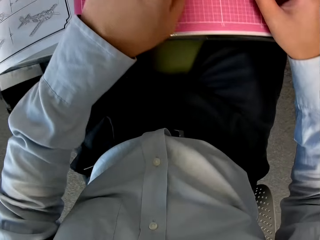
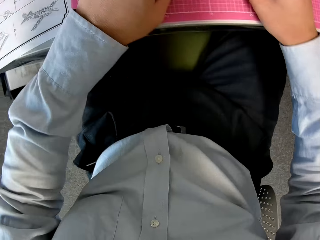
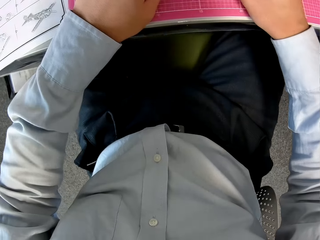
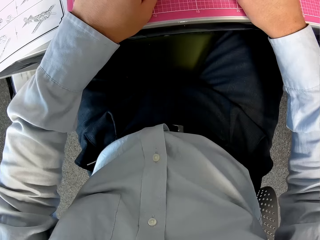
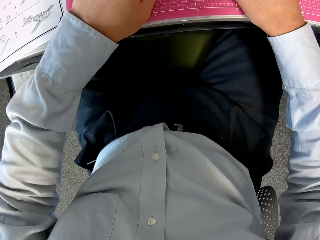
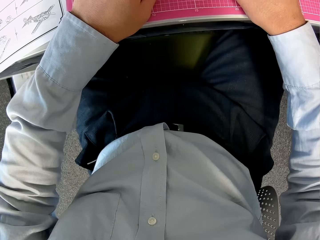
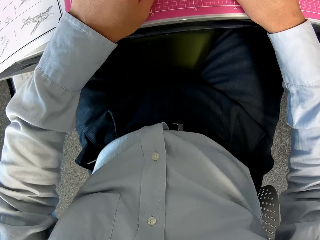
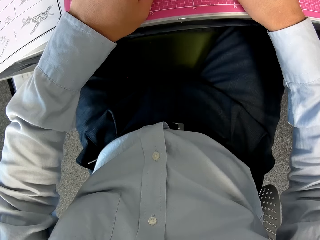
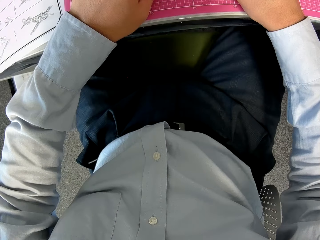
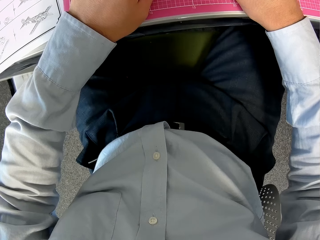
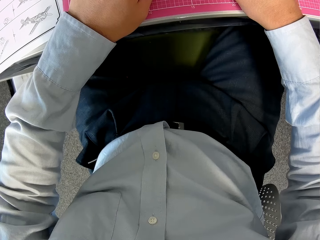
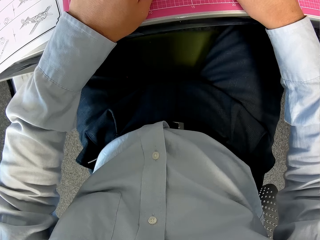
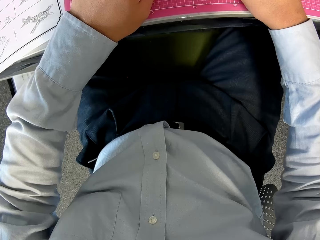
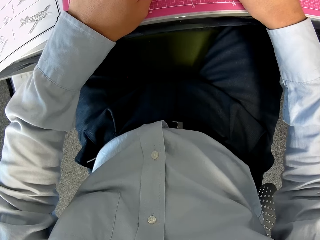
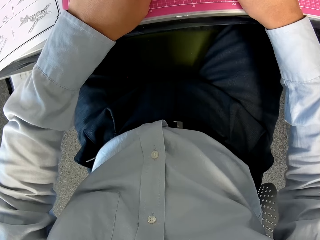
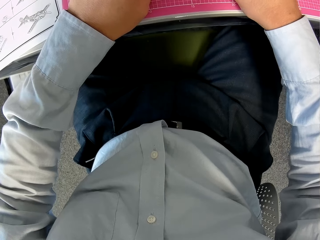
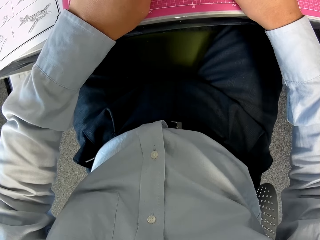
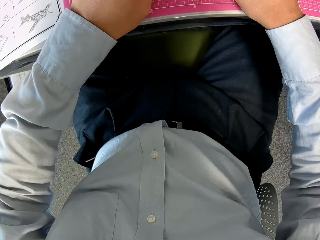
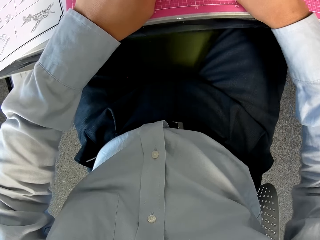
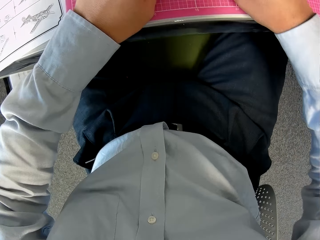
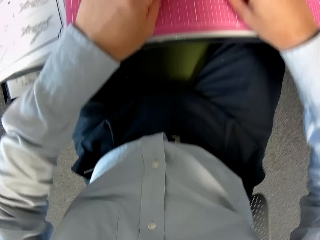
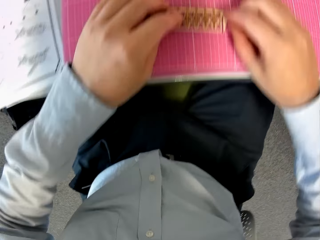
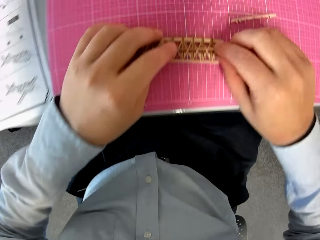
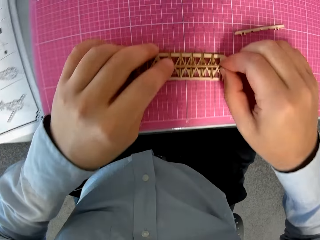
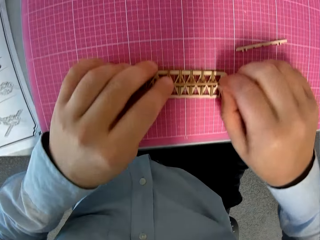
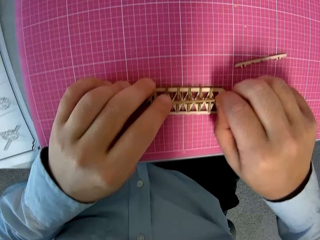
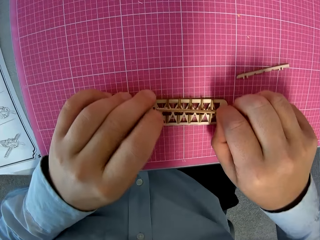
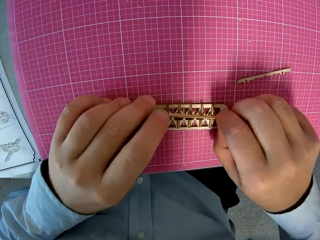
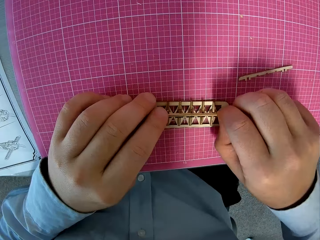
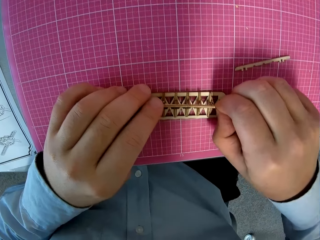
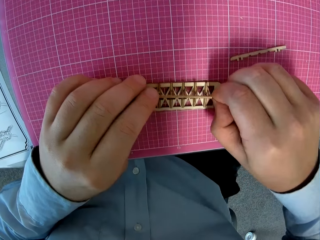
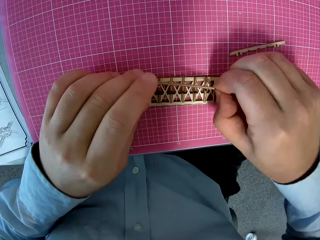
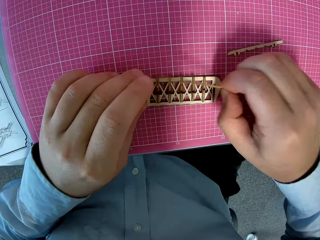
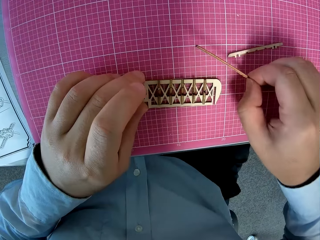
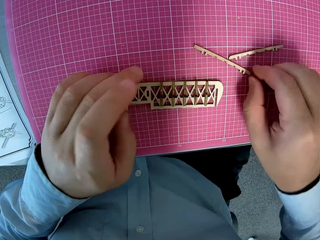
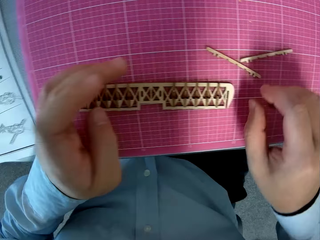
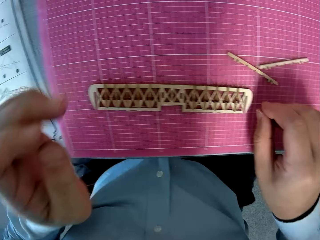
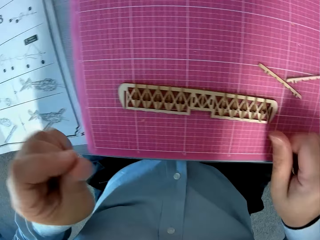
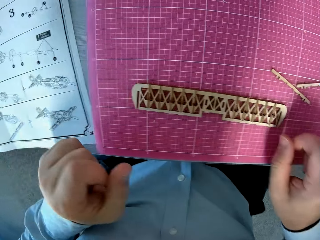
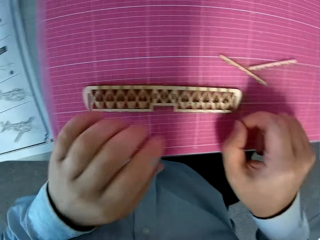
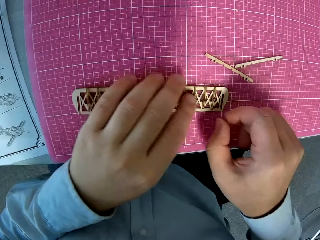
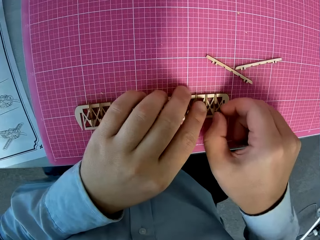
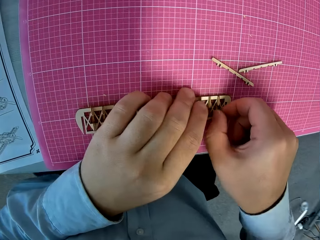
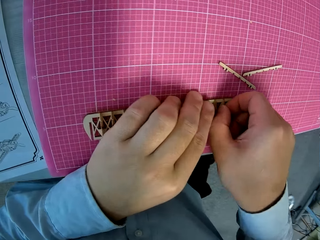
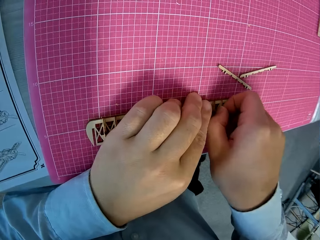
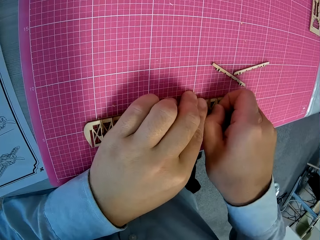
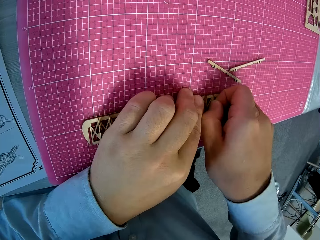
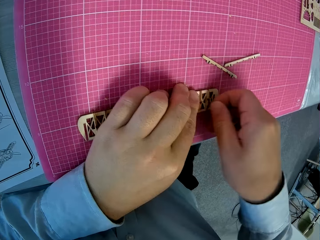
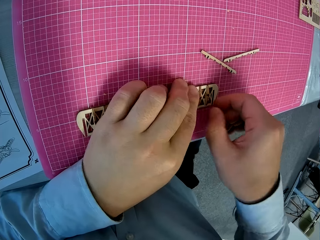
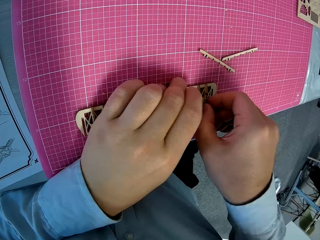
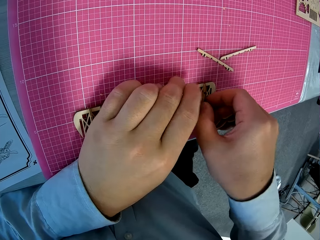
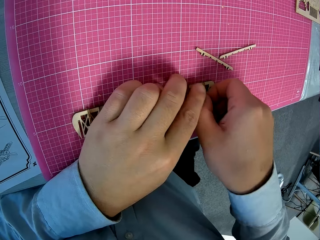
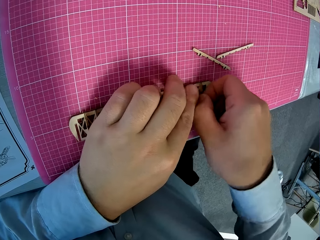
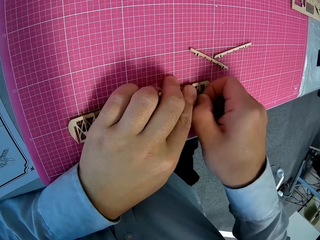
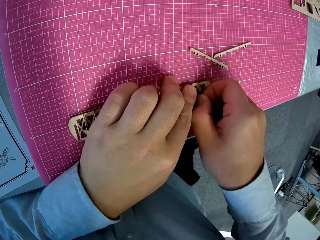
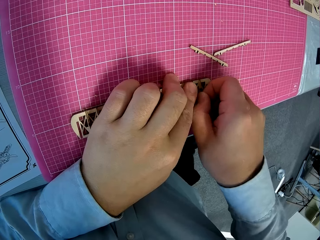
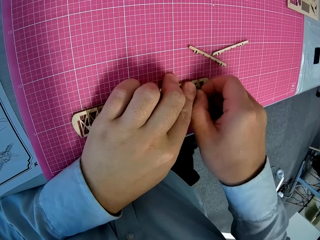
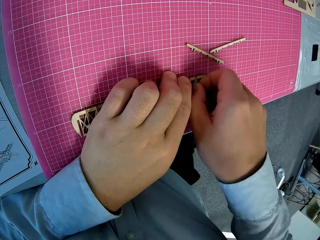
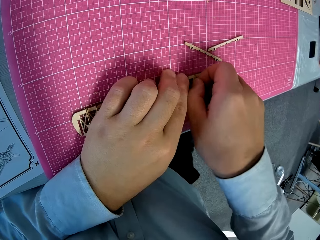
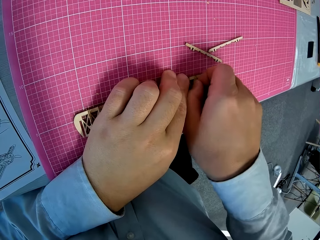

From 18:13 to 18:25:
The camera wearer assembles the airplane model. They adjust assembled wooden pieces on the cutting sheet. They fix toy plane wings. They remove a wooden piece from the assembled wooden pieces. They detach another wooden piece from the assembled wooden pieces.

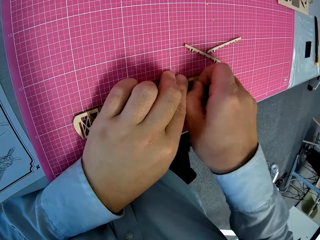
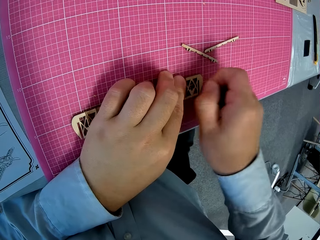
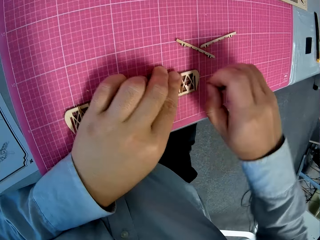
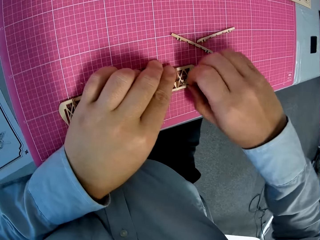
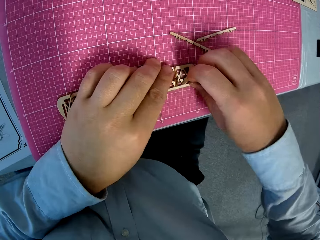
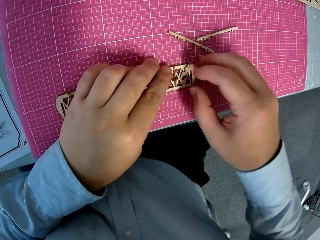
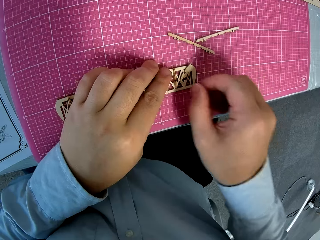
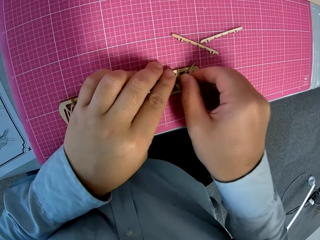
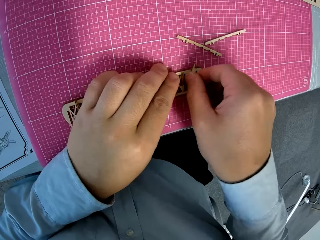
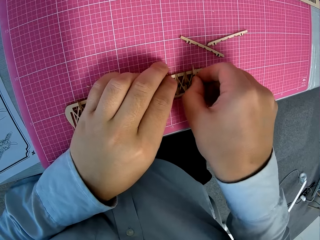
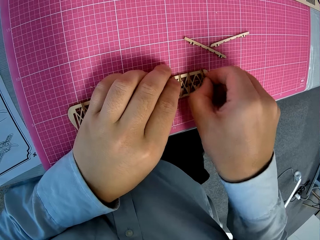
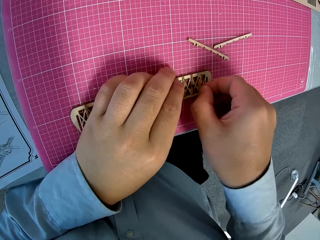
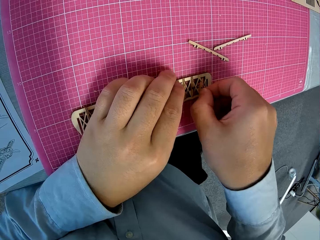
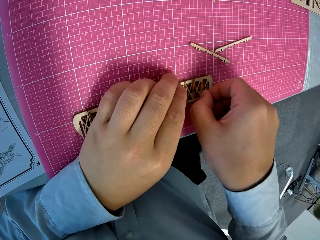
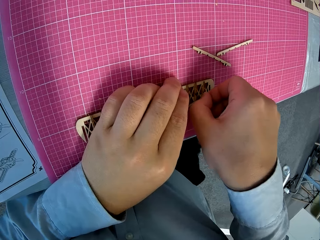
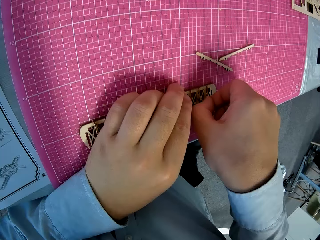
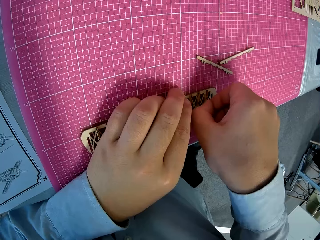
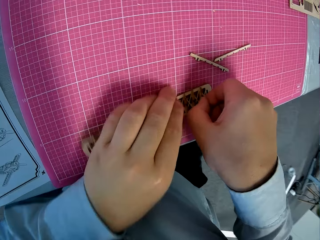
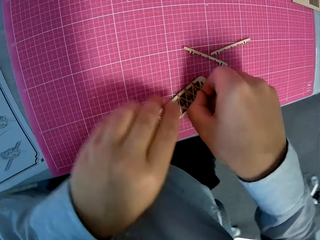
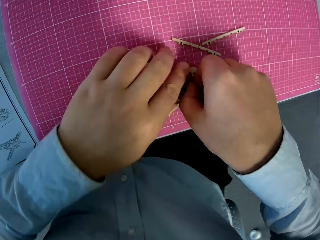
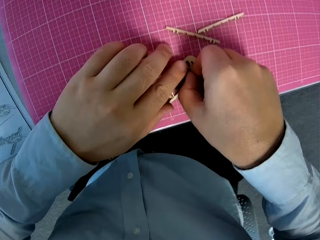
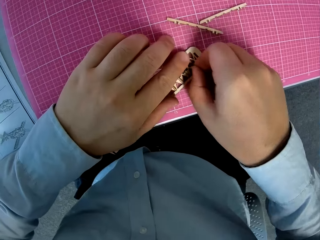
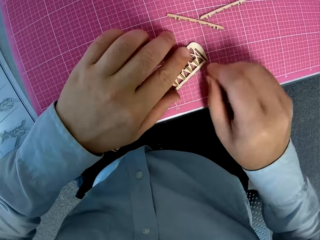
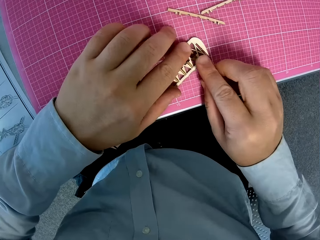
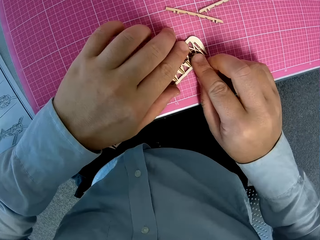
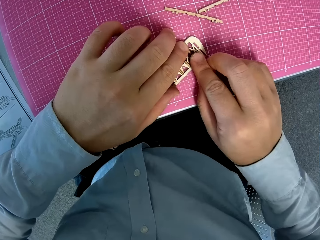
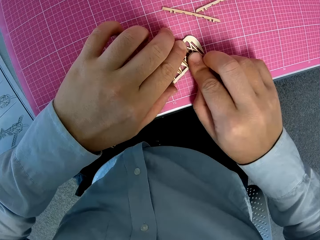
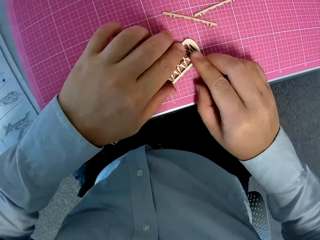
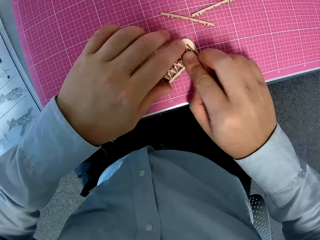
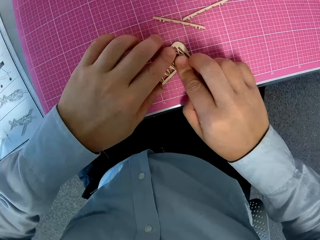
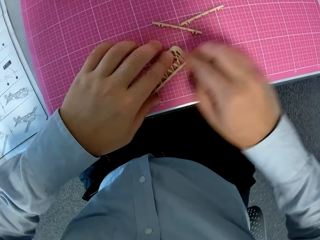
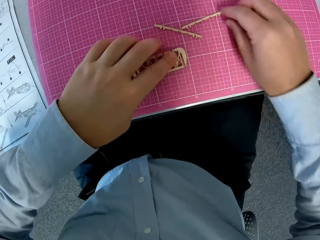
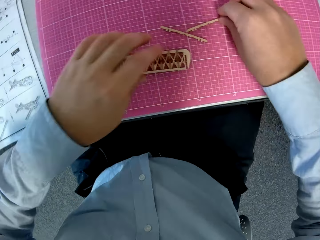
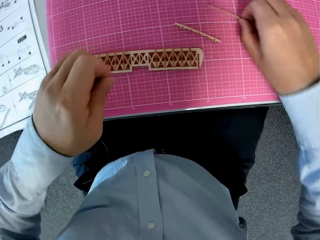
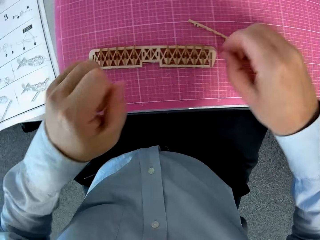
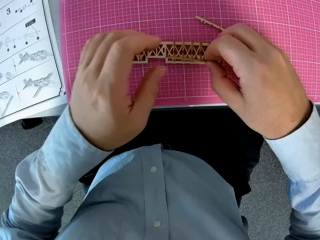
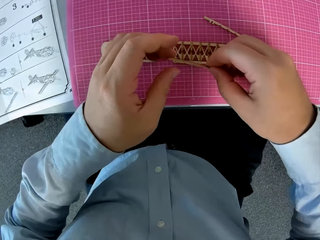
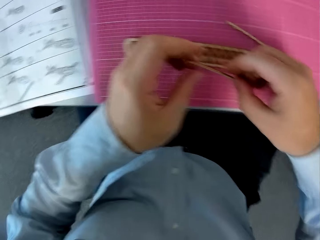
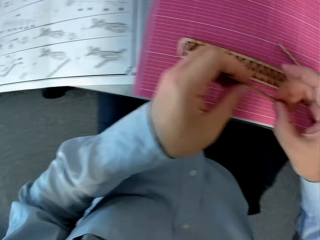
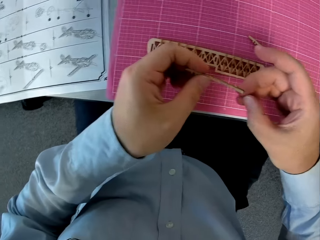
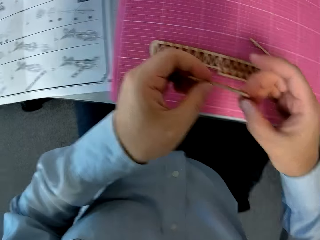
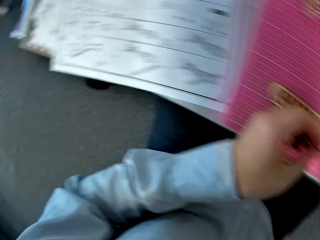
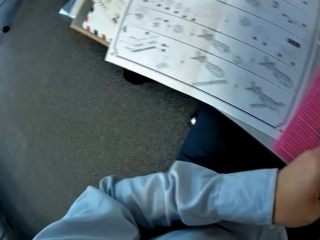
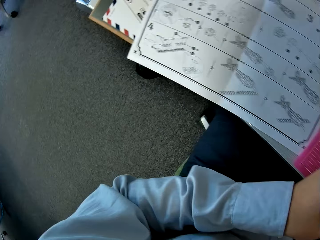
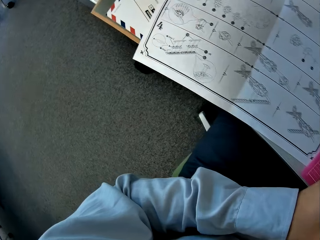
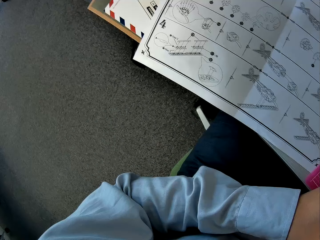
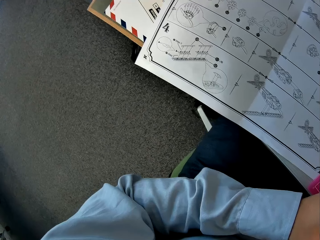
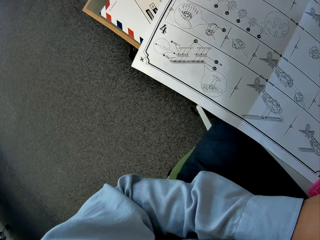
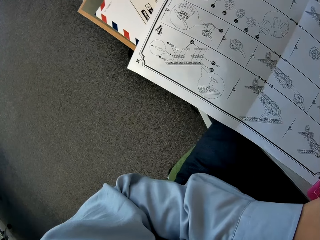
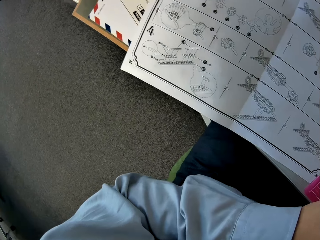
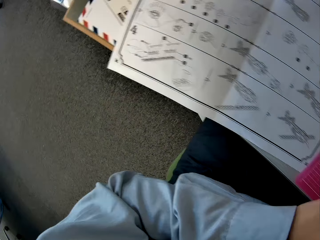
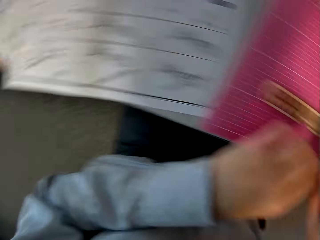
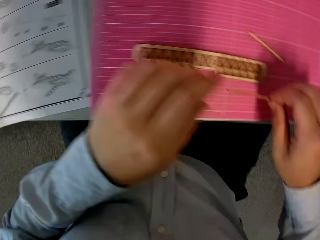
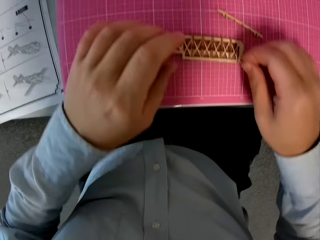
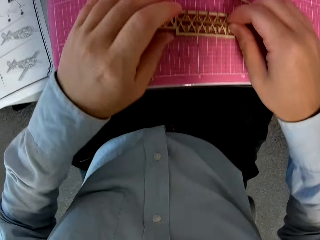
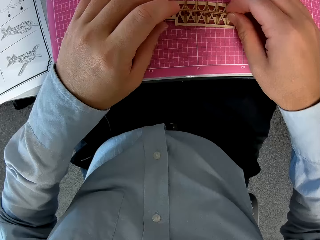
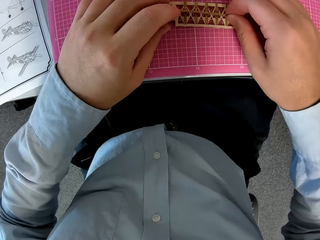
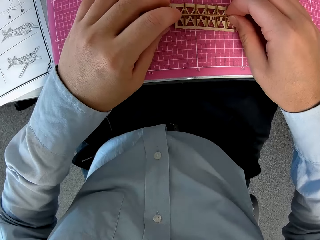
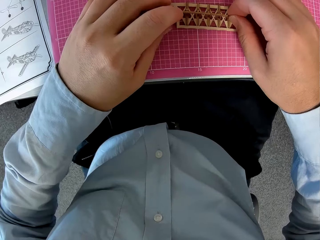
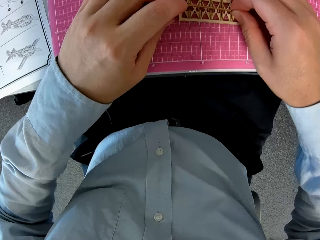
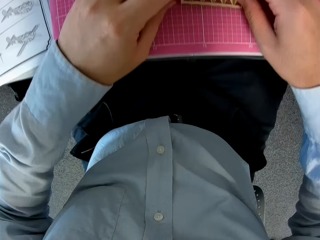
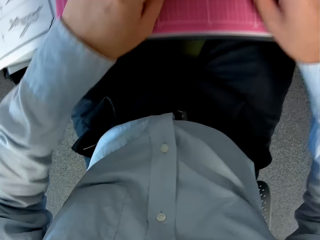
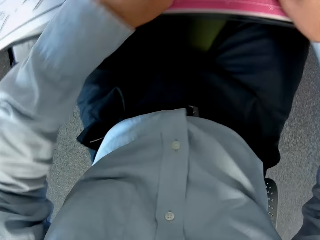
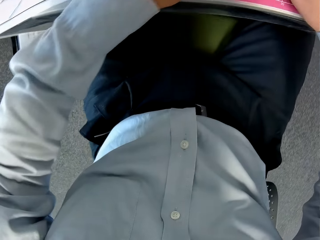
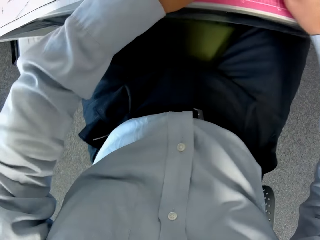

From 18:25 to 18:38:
The camera wearer fixes the wooden piece on the assembled wooden pieces. They pick up a wooden piece from the pick sheet. They glance at the instruction manual. They attach the wooden piece to the assembled wooden pieces.
